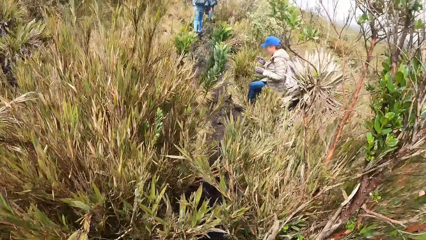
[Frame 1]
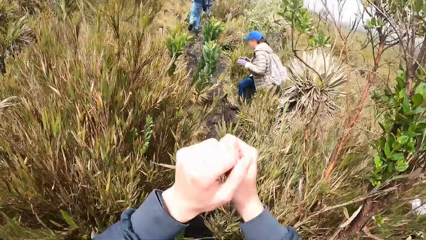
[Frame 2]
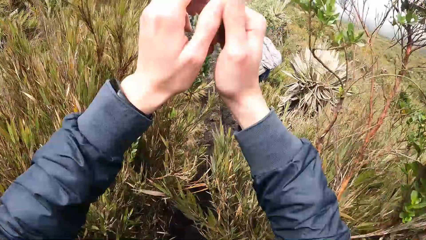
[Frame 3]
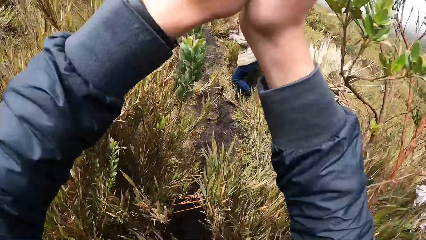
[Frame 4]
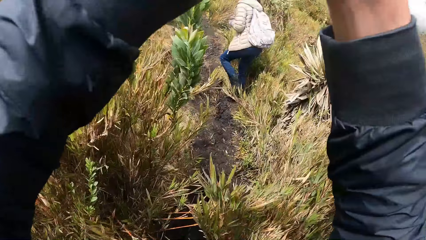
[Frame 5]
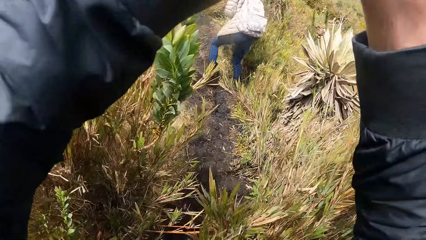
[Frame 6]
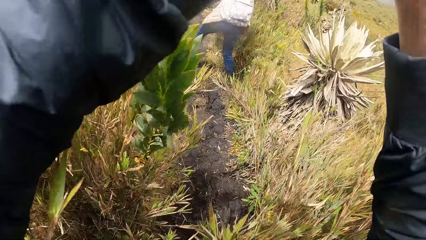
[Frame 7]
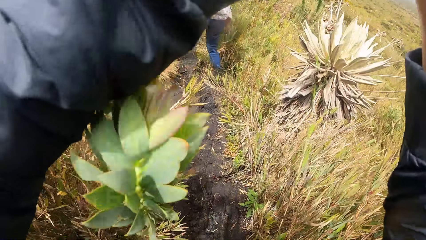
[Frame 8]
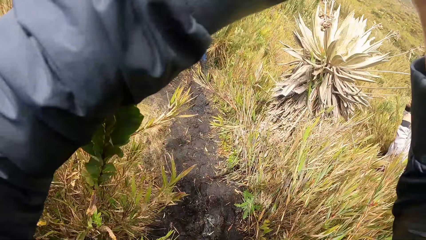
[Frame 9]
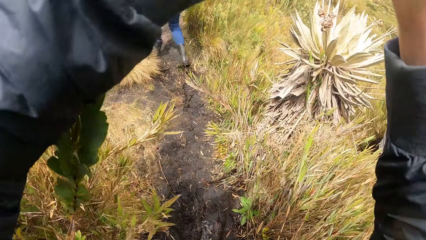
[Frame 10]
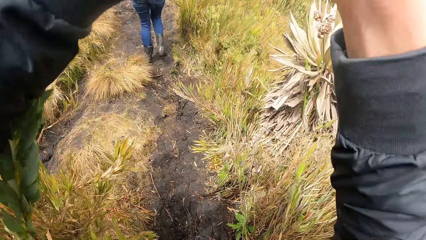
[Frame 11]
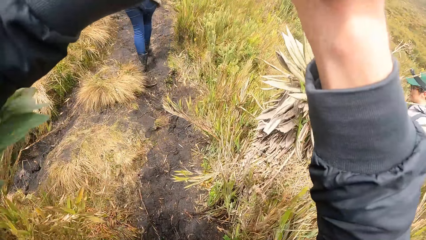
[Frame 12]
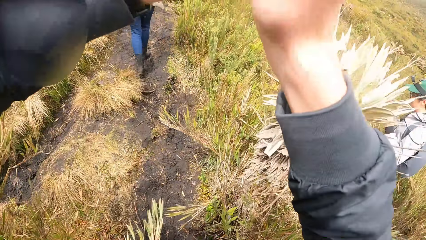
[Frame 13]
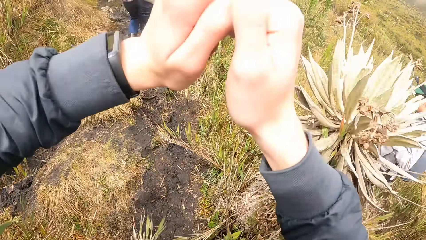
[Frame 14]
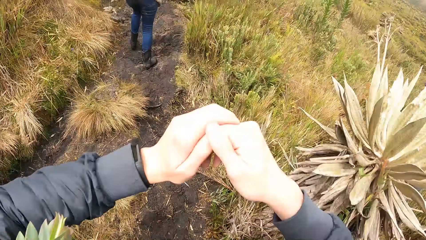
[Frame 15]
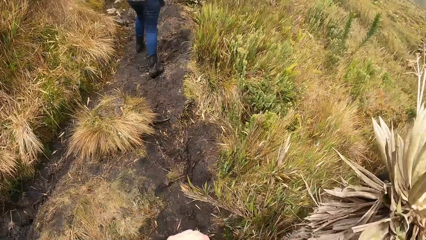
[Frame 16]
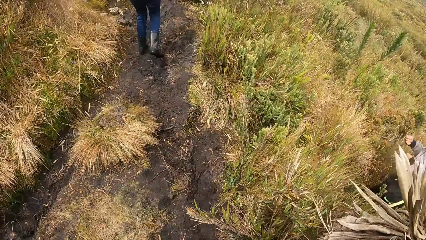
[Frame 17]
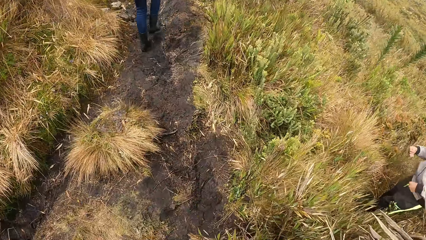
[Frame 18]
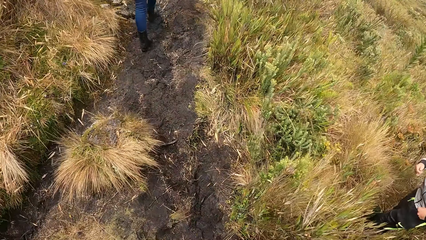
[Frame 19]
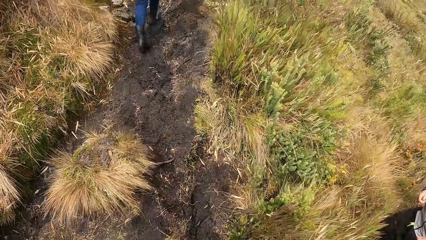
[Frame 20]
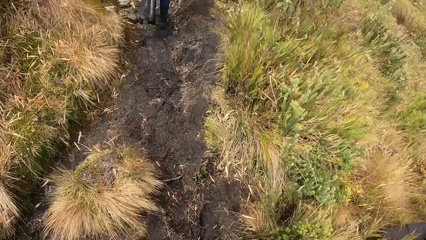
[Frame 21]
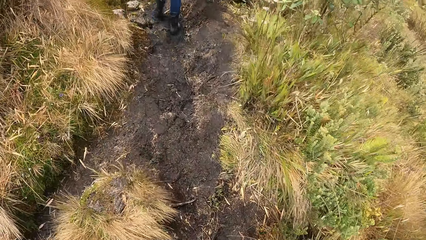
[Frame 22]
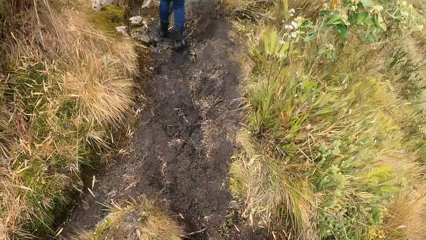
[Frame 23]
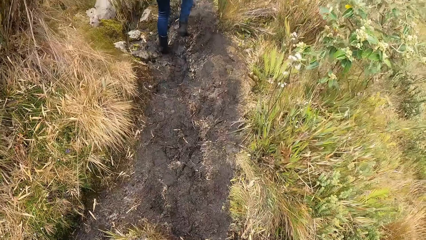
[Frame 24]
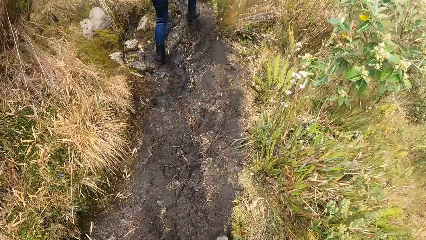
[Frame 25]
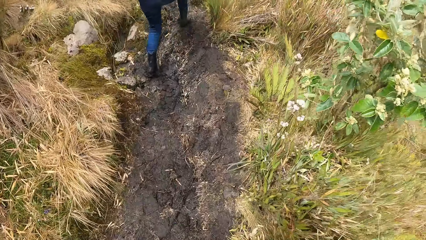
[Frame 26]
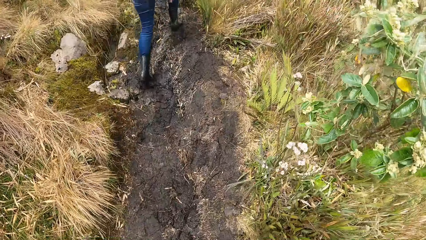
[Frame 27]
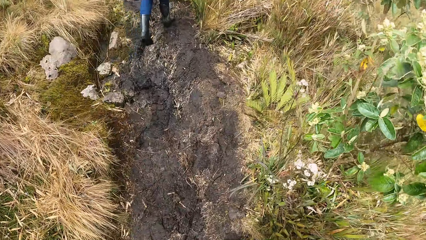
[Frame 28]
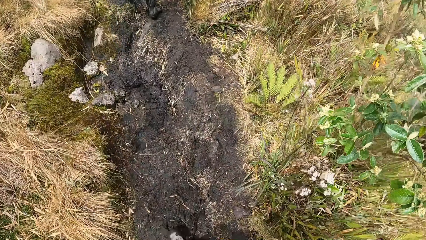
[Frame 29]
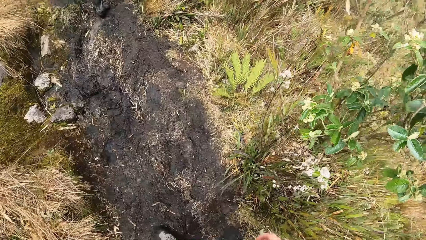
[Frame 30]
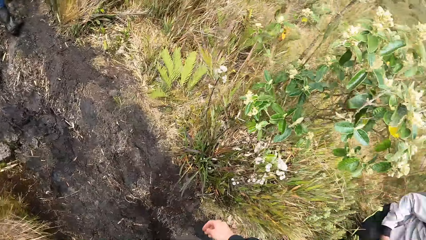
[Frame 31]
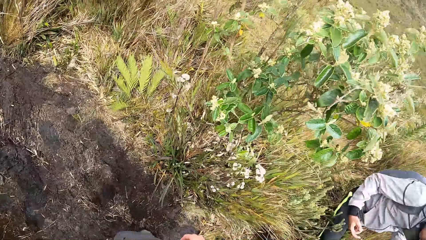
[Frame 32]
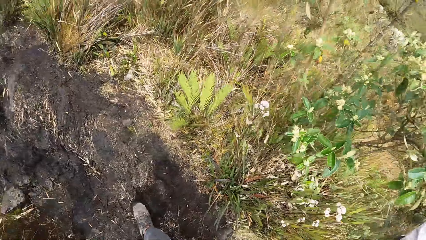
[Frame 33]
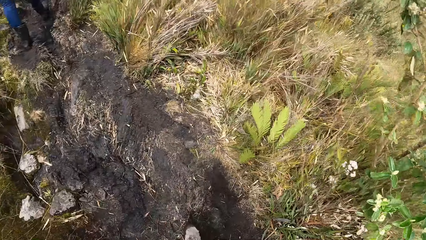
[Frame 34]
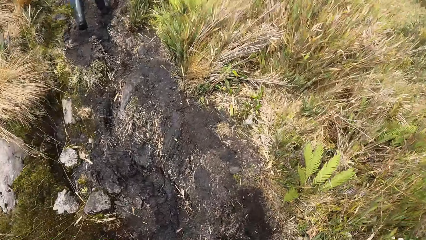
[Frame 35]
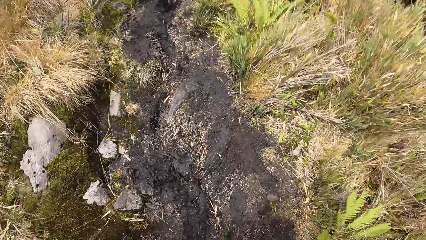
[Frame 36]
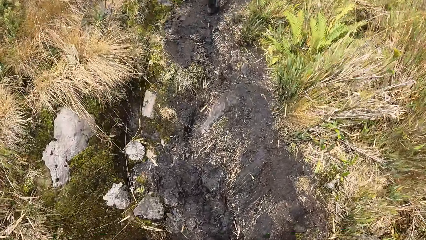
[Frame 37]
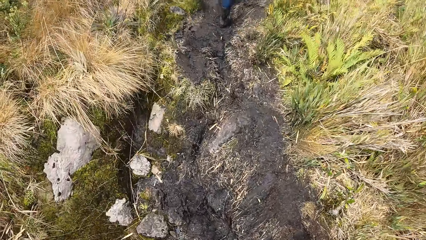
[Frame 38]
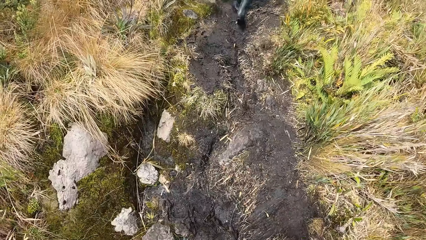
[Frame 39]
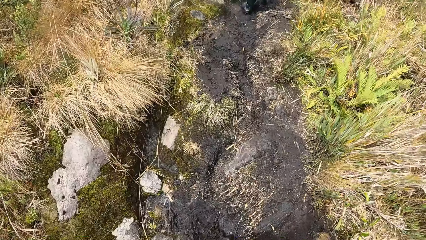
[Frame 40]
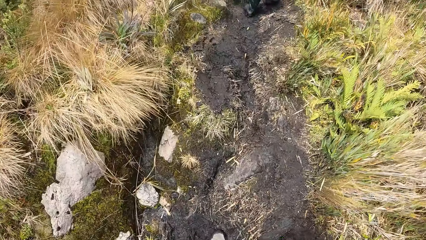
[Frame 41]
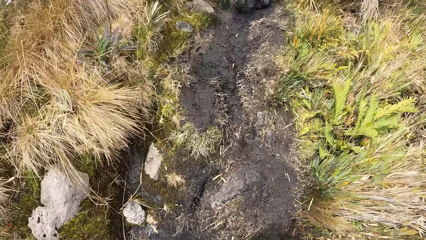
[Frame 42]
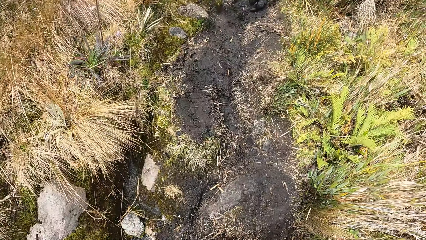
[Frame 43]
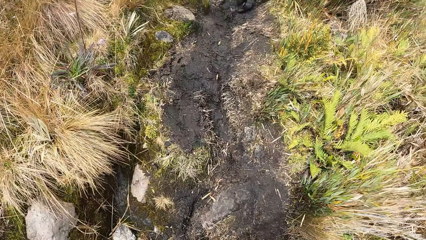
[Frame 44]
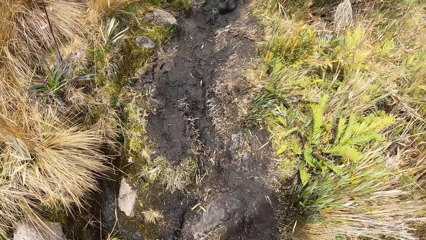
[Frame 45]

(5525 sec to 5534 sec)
The camera wearer raises hands up. They lower the hands. They walk along the moorland.

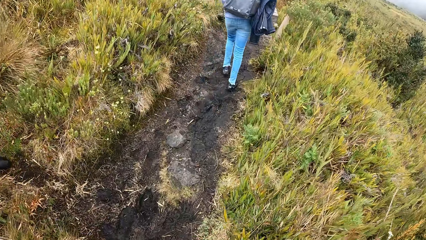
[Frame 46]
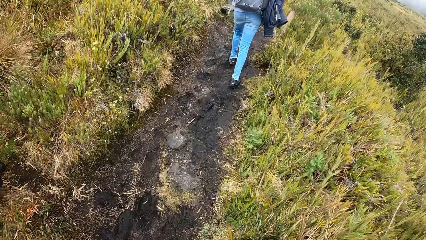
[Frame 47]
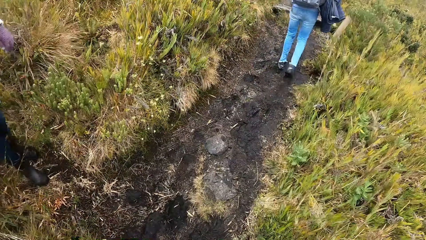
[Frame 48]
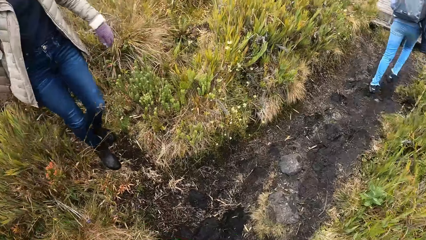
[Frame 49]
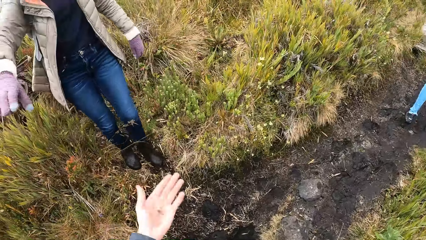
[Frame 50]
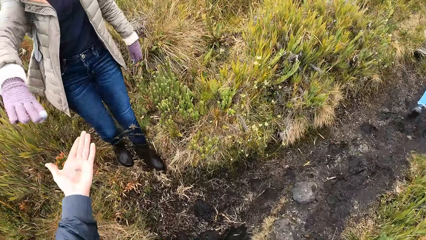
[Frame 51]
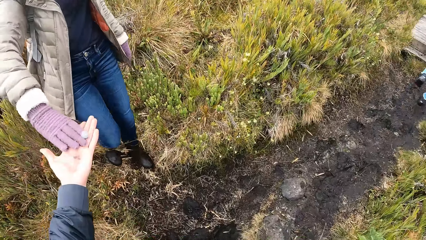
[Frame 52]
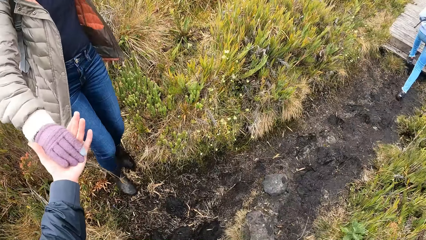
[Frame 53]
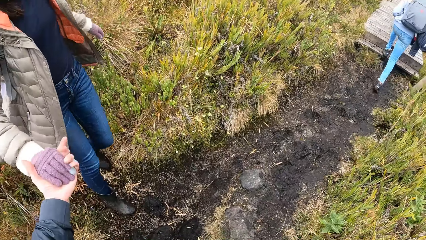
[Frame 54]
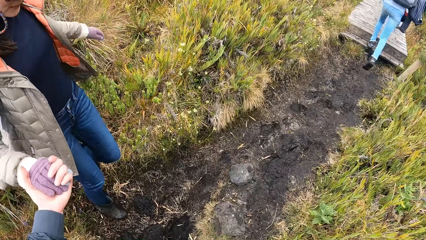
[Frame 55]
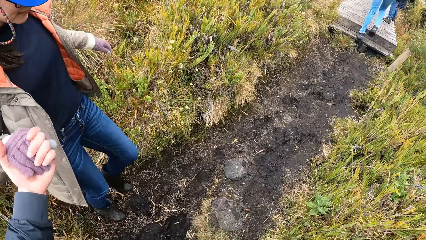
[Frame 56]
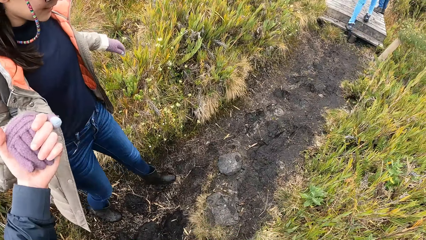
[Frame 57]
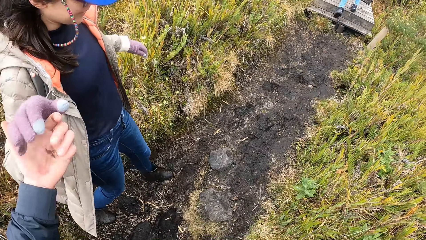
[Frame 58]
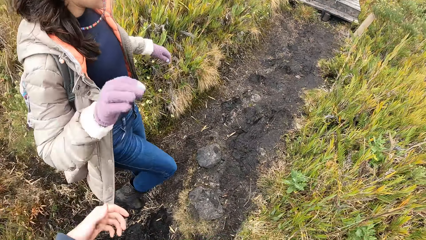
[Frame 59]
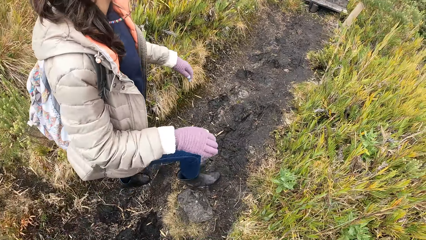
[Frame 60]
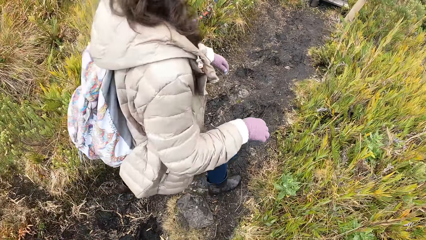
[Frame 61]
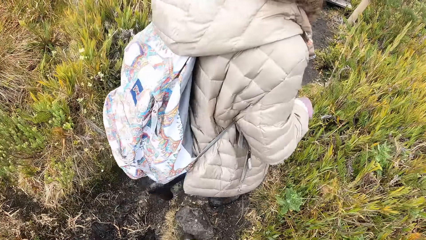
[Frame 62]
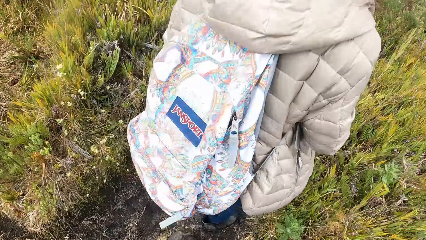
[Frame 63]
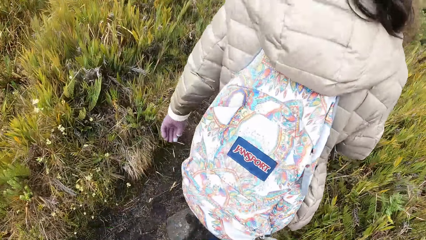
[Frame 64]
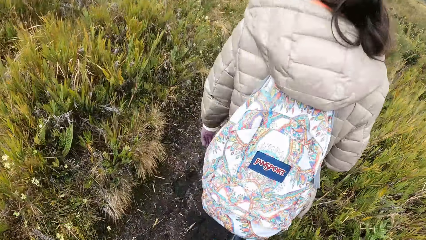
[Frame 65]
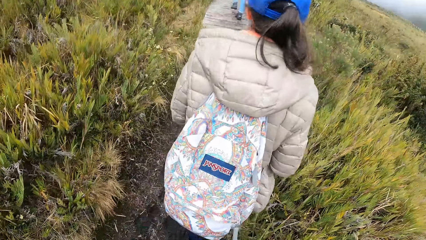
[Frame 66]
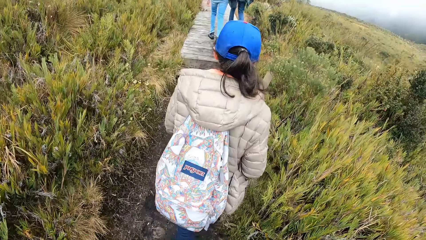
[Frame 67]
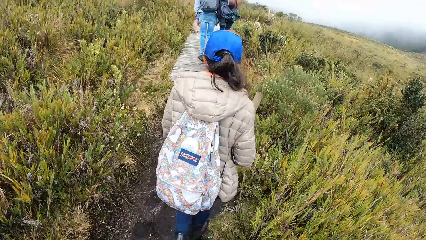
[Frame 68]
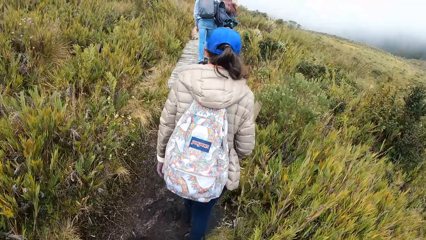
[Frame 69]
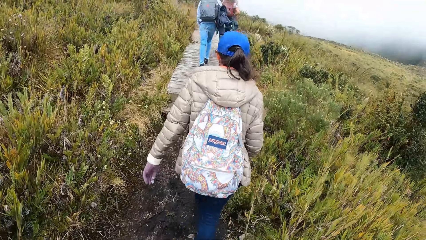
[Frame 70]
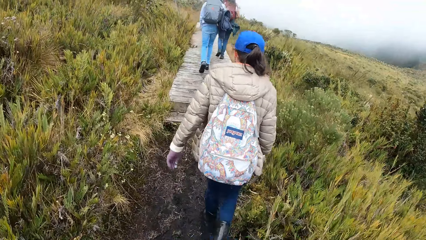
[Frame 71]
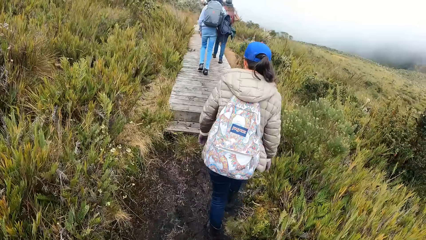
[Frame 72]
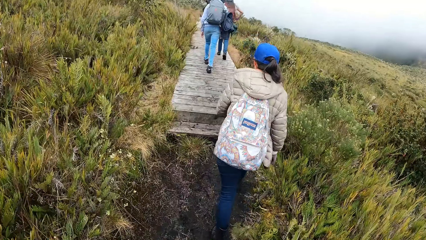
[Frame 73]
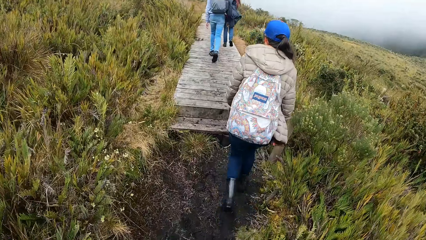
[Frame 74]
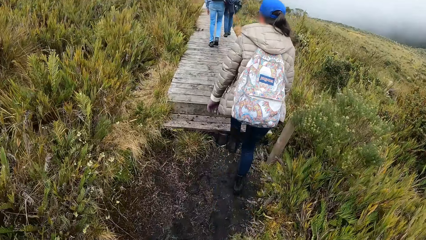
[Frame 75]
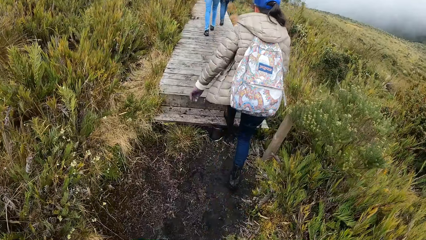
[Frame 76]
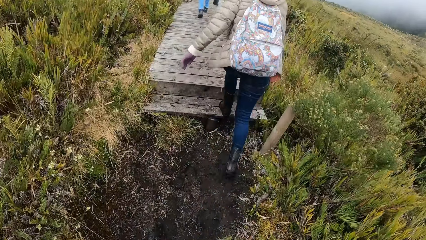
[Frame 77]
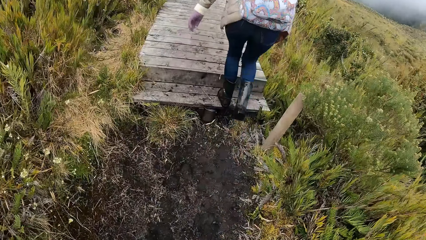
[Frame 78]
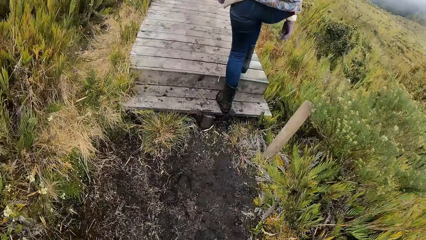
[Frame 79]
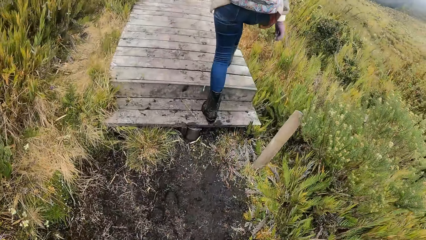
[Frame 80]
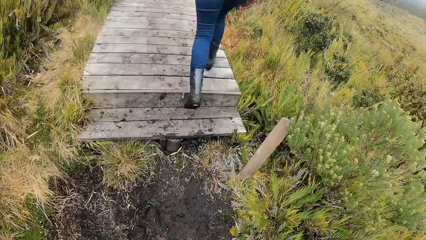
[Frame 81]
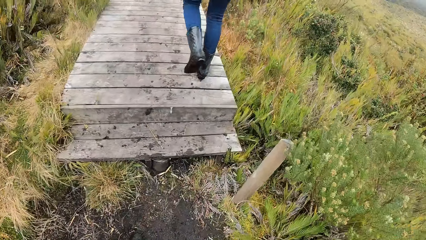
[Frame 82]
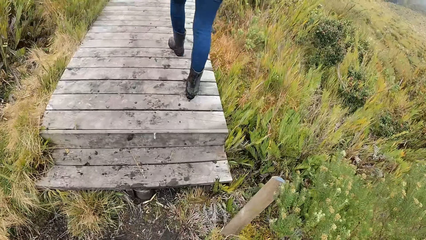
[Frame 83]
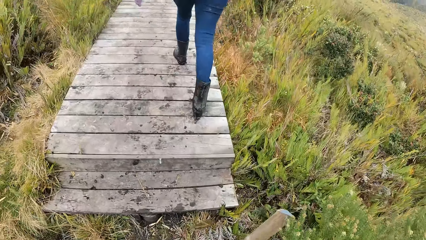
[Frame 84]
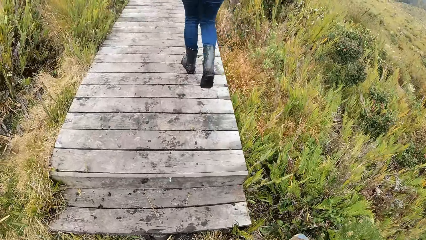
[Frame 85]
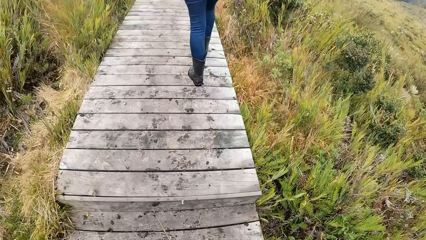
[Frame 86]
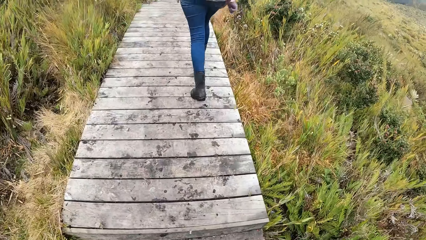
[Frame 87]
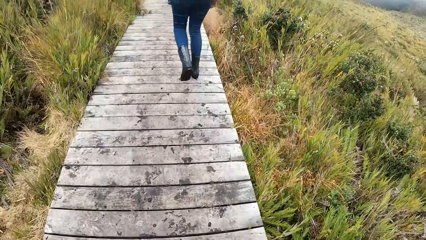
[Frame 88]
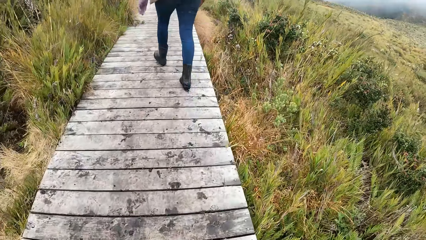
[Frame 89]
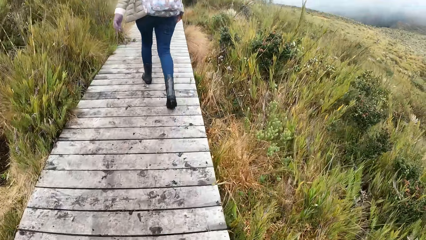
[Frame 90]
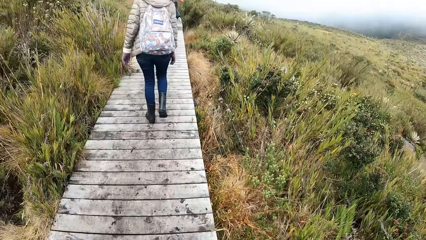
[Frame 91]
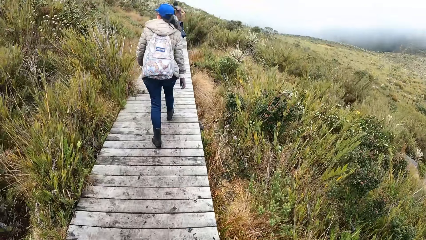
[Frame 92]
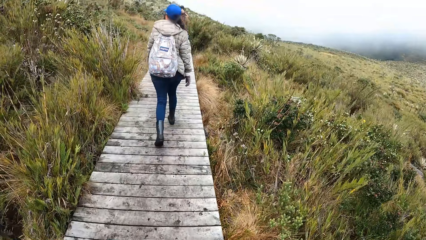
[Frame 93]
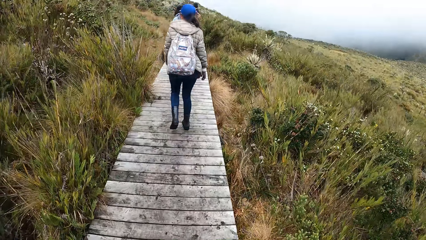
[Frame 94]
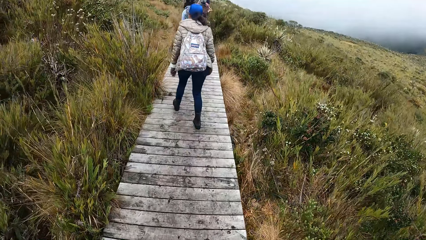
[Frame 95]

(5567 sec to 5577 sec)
The woman places her right hand on the camera wearer's left hand. The camera wearer holds the woman's right hand. They withdraw the left hand from the woman's right hand. They walk along the moorland.
